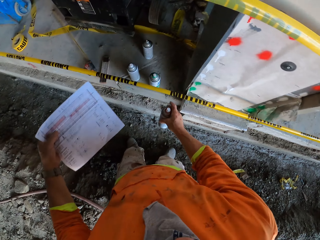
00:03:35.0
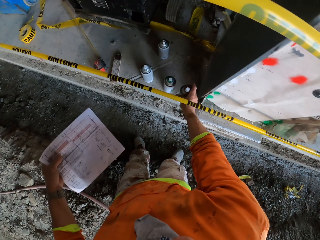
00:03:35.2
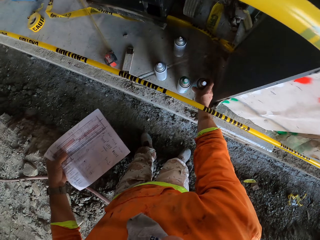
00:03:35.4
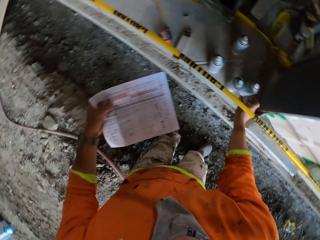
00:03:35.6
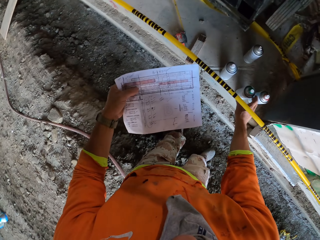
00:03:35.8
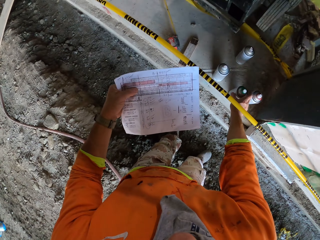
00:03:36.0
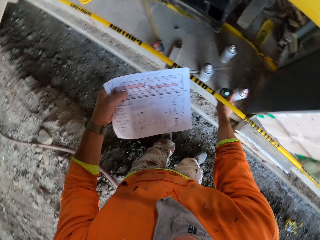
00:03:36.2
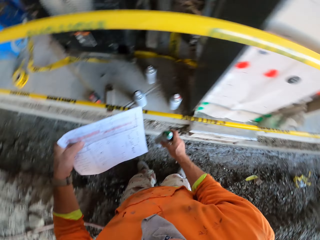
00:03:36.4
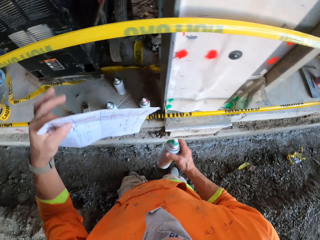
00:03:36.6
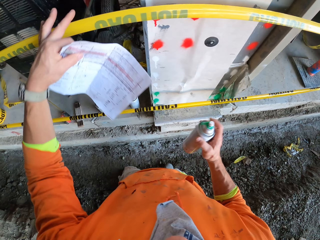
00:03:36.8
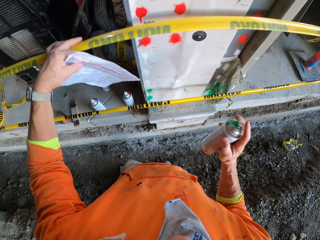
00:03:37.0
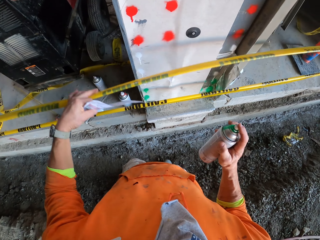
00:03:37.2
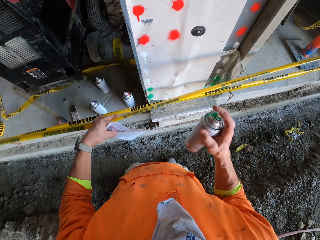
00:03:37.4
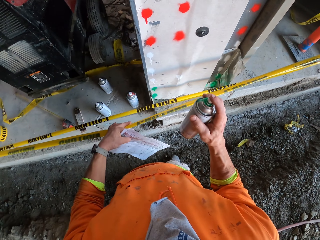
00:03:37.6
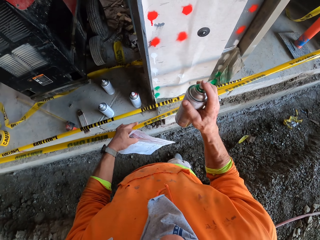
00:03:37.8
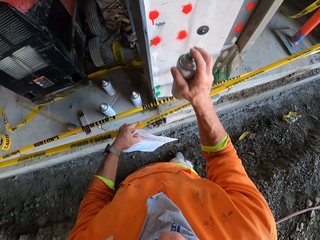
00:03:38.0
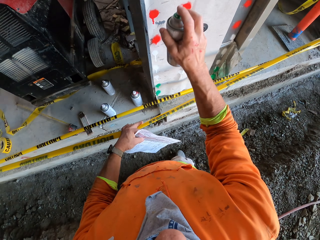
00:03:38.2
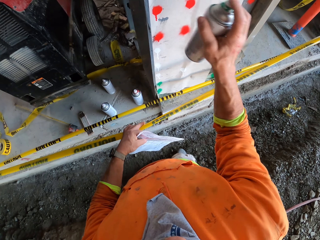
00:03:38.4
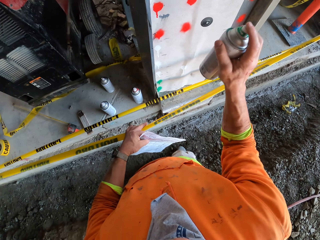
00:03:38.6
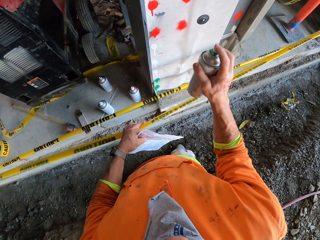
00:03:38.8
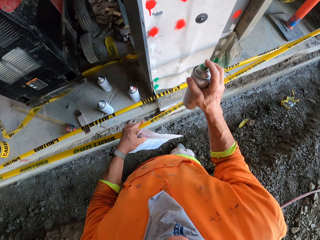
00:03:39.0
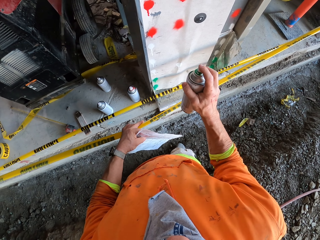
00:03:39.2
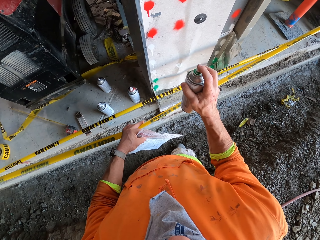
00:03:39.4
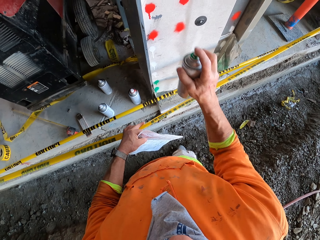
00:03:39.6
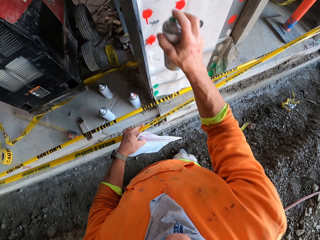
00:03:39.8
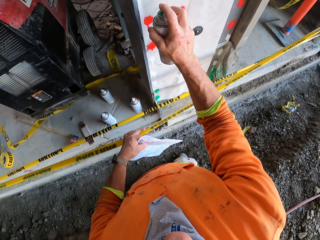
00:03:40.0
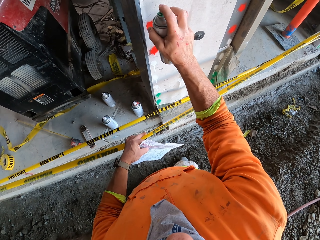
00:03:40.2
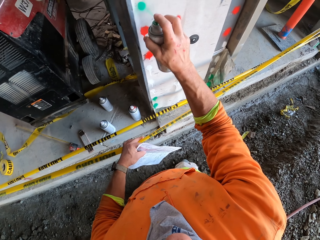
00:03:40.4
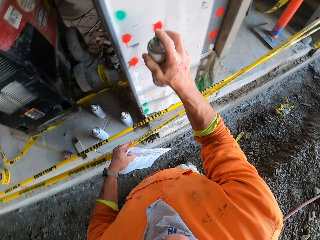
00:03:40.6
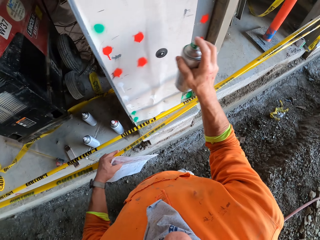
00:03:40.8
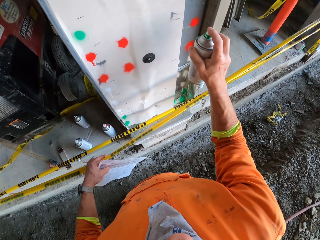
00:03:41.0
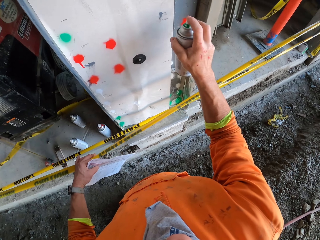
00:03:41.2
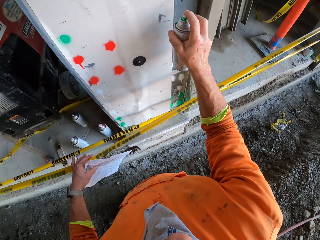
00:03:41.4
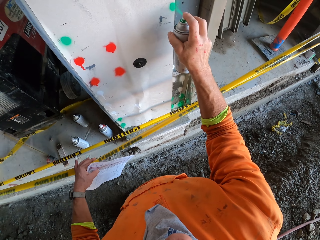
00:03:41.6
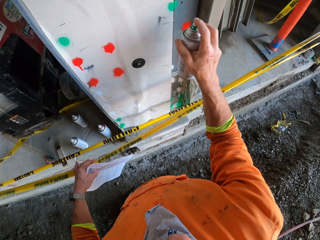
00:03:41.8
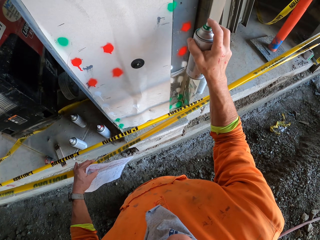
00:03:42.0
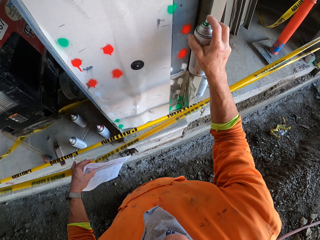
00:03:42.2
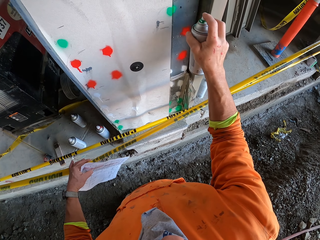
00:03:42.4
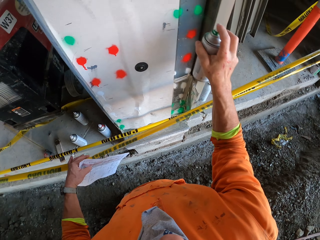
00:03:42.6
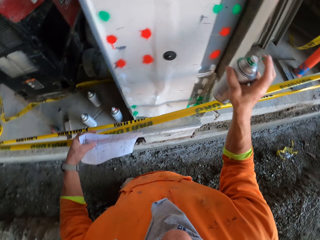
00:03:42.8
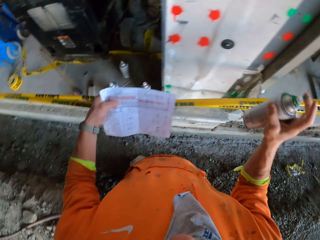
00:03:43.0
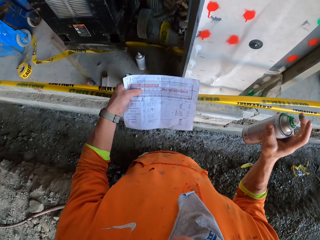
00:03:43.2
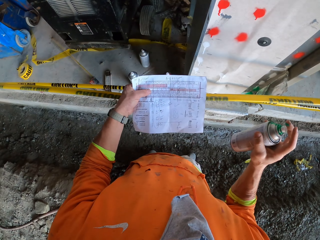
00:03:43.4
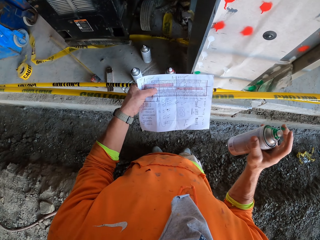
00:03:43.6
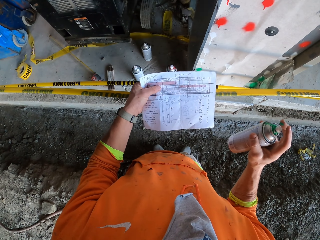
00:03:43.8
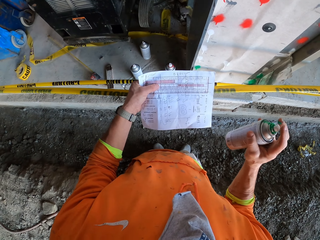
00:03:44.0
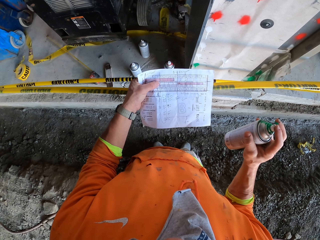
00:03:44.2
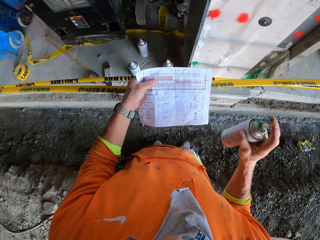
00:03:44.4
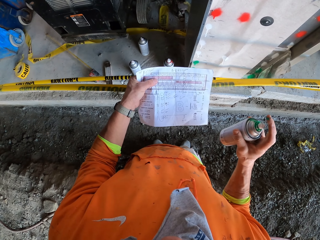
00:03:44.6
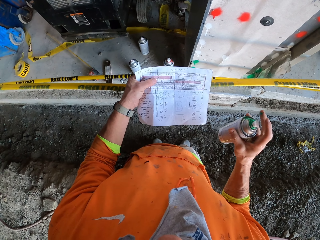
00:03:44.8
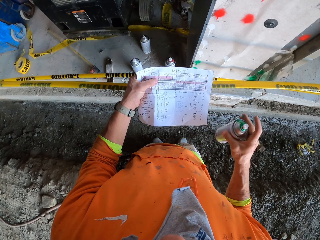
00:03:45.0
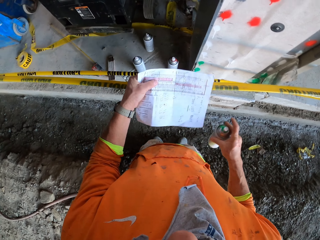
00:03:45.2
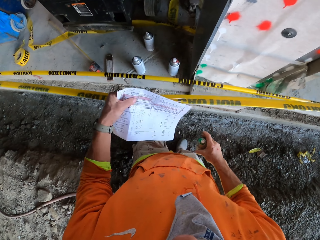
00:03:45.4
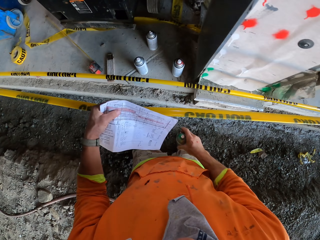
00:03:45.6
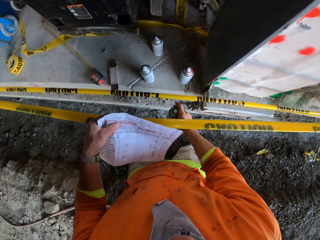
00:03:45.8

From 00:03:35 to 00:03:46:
The camera wearer puts the red spray on the floor and picks up a green paint bottle. They move the construction barrier and pull the yellow marking tape. They spray green paint. They look at the wall, spray the wall, and read the paper.

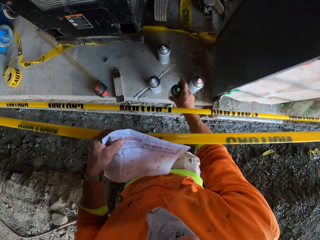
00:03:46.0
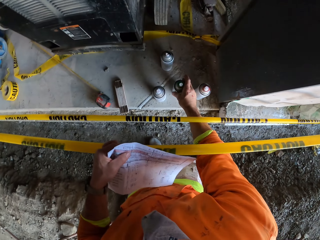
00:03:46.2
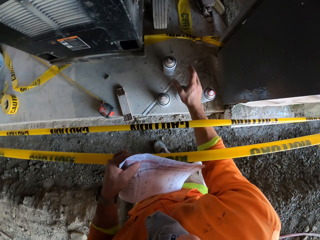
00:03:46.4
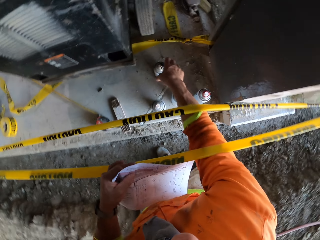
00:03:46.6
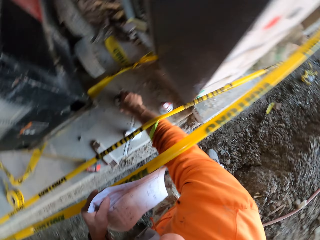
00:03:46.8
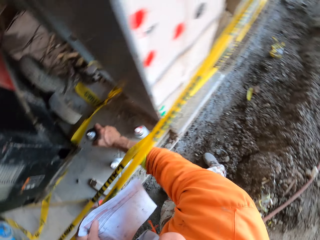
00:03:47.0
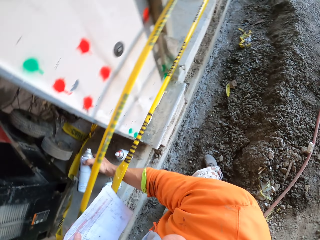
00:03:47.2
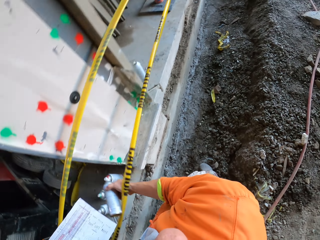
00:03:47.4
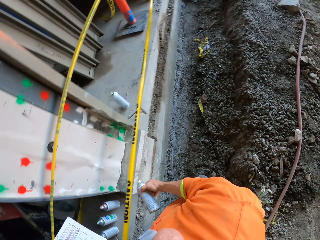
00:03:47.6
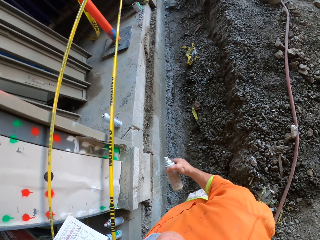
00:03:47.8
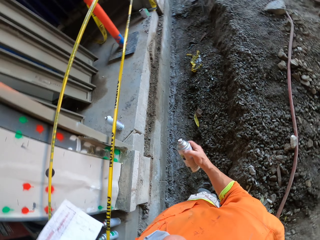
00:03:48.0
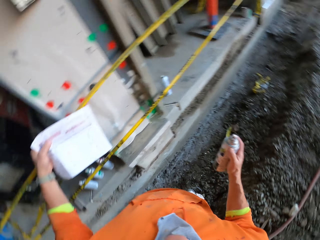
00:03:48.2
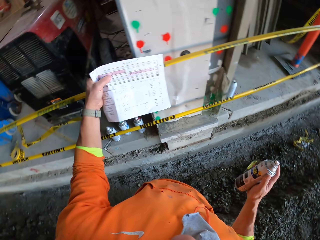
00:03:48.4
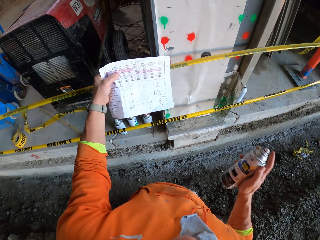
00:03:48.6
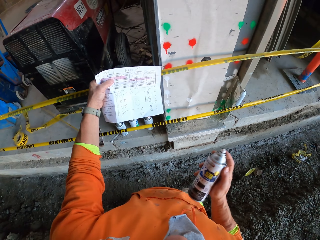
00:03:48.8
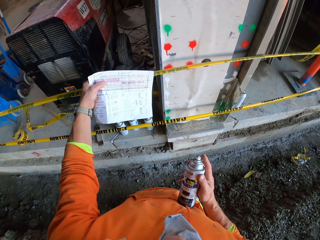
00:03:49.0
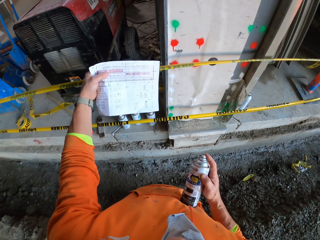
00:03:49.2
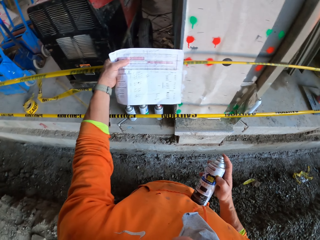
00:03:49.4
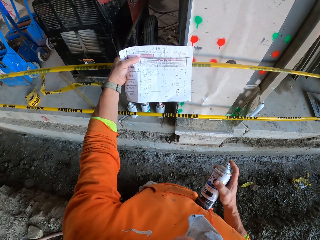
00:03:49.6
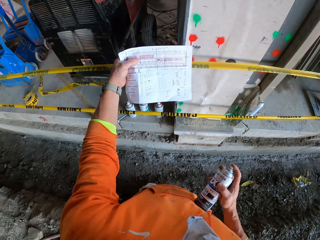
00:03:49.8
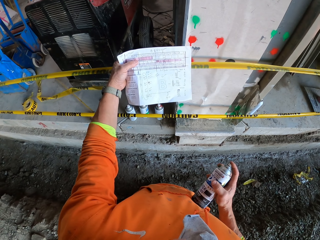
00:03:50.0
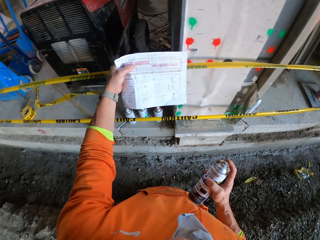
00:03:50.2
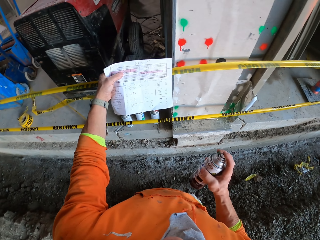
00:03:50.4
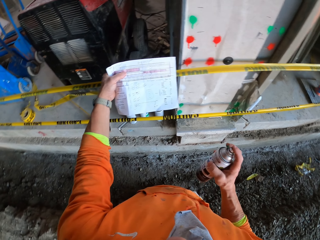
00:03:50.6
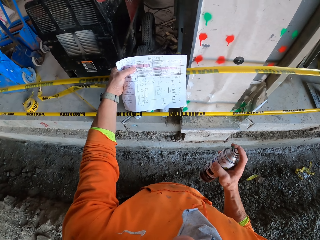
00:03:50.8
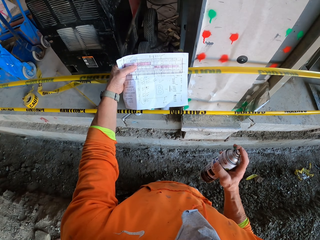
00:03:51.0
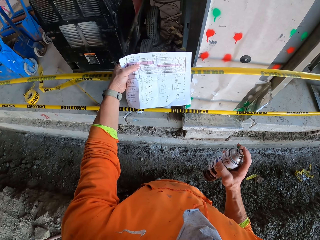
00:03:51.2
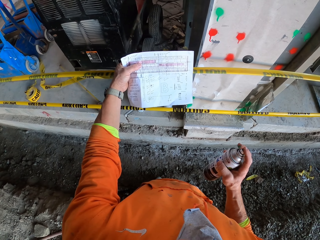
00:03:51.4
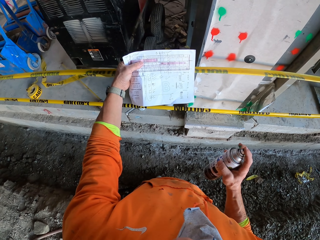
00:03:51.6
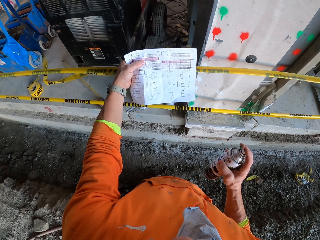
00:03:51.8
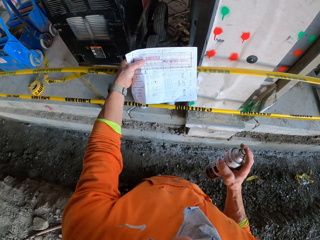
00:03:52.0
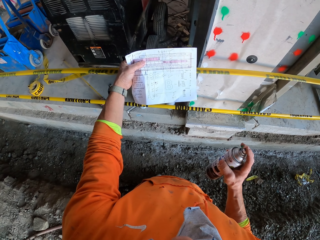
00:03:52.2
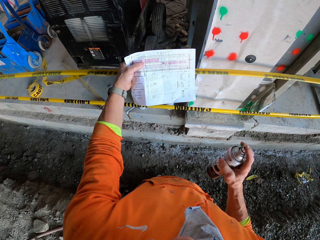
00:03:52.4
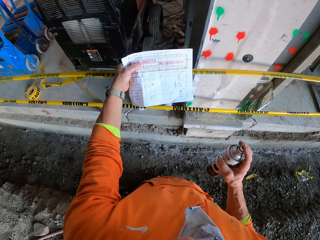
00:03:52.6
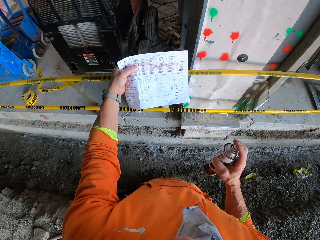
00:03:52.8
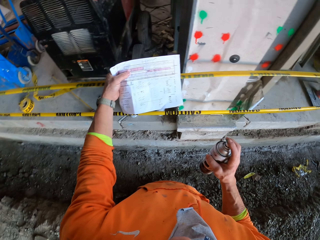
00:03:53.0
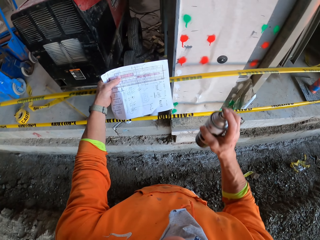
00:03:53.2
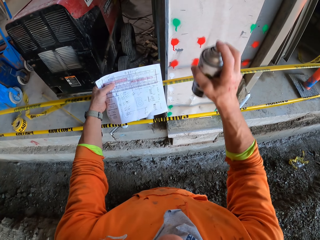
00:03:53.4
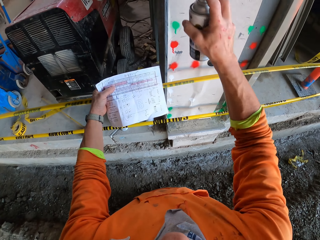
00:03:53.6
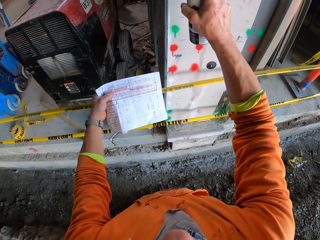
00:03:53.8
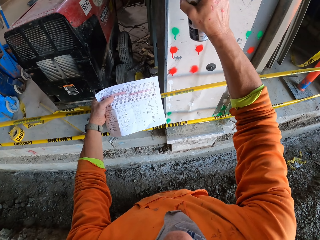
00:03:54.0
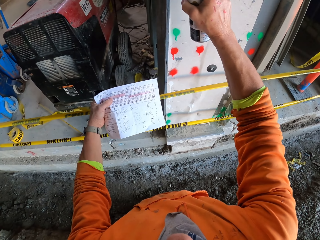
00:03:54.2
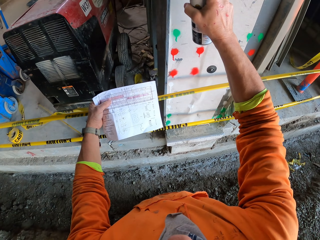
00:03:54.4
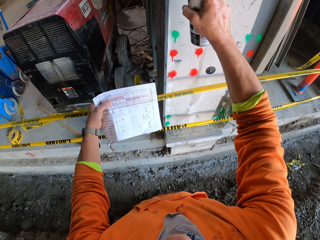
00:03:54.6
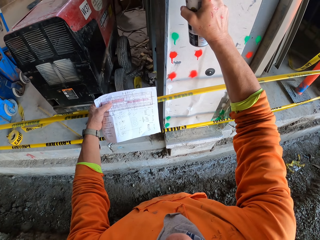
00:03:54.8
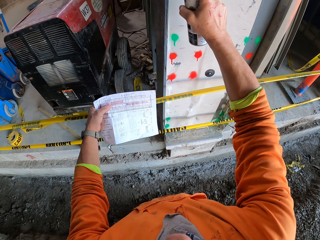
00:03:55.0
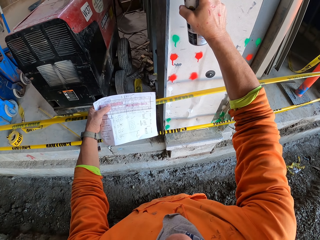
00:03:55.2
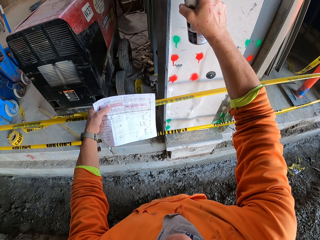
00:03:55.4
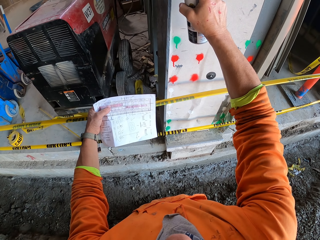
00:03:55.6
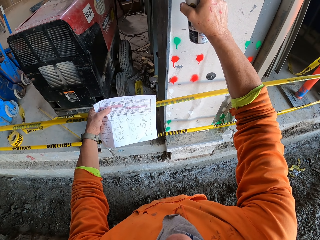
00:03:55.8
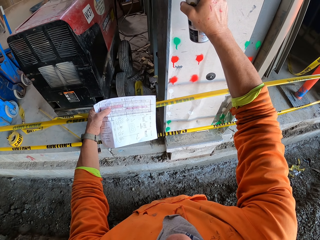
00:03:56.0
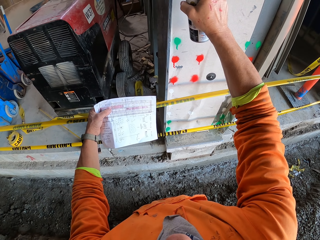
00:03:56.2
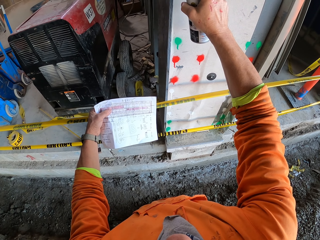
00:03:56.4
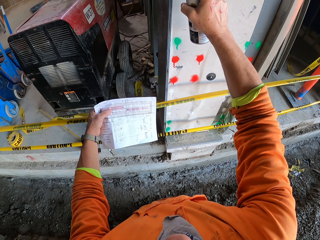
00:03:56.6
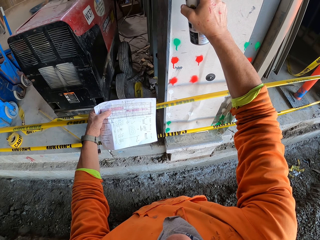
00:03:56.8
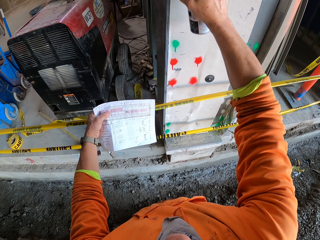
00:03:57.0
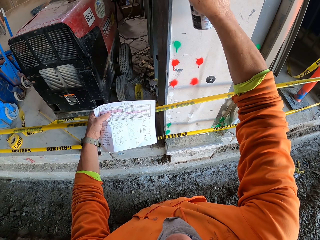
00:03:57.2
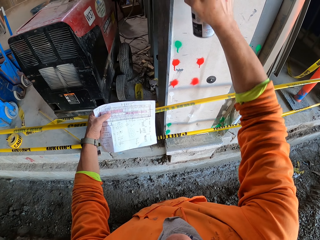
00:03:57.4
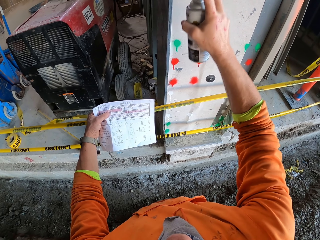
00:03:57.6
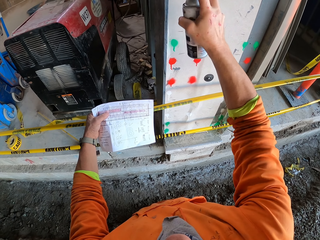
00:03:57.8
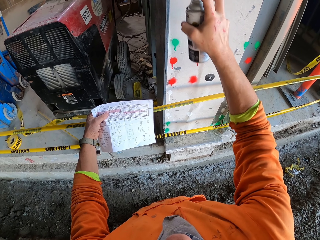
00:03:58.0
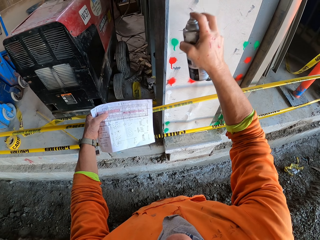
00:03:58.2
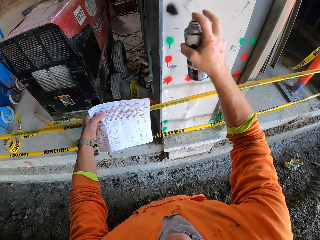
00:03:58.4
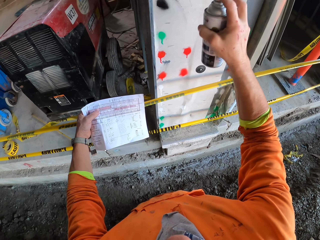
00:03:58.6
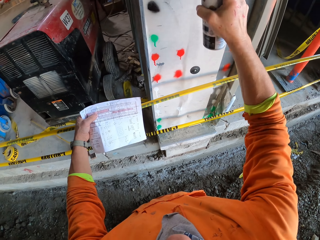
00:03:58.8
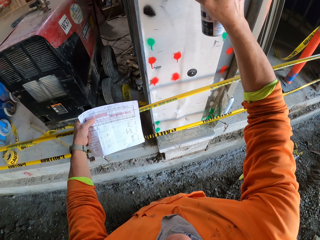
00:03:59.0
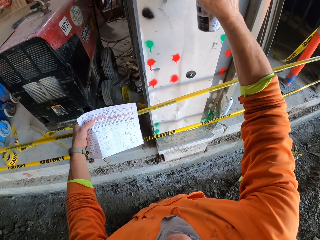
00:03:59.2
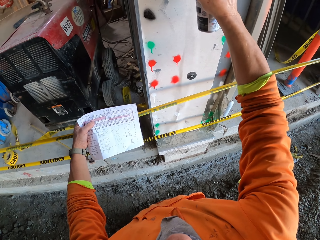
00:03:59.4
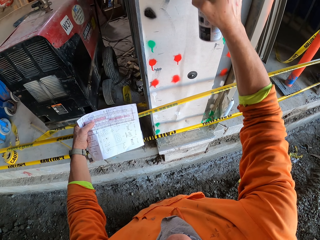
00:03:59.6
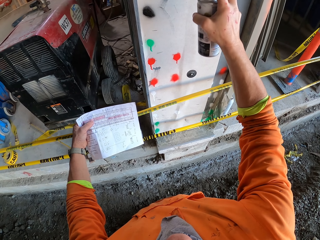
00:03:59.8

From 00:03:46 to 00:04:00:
The camera wearer puts the spray on the floor. They pick up another black paint bottle. They look at the wall. They look at the paper. They spray black paint on the wall.
